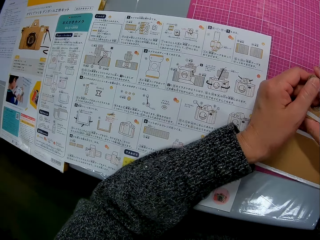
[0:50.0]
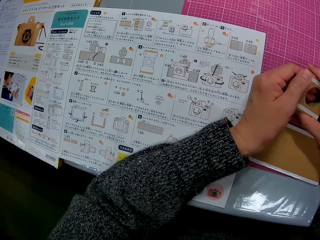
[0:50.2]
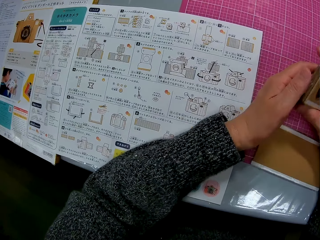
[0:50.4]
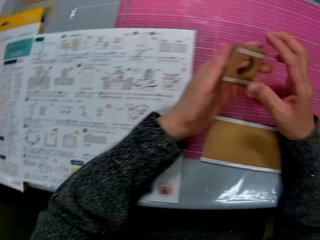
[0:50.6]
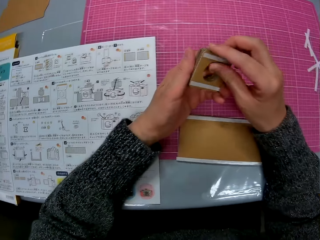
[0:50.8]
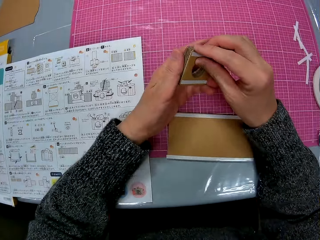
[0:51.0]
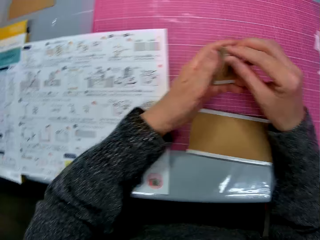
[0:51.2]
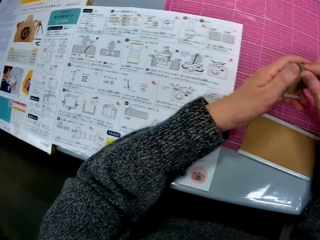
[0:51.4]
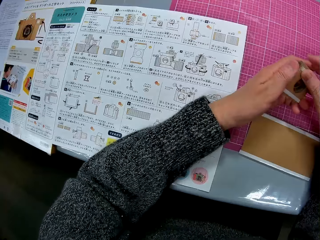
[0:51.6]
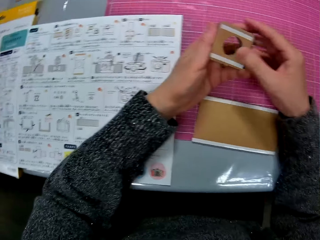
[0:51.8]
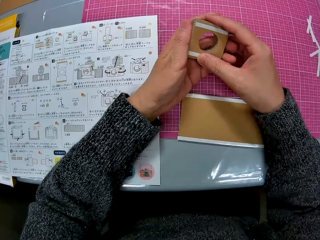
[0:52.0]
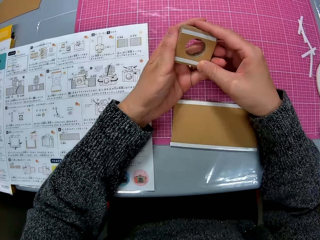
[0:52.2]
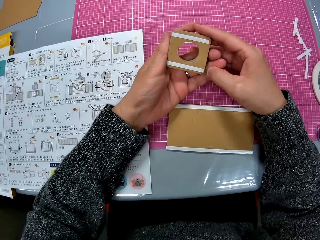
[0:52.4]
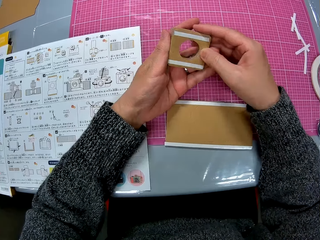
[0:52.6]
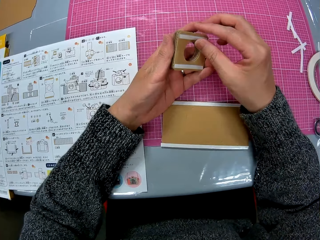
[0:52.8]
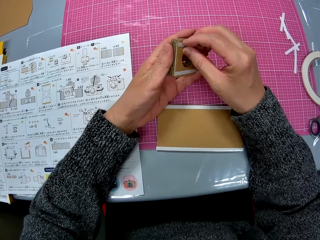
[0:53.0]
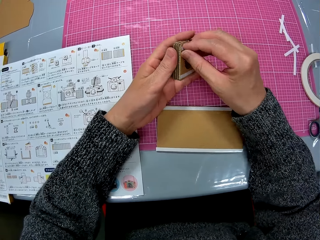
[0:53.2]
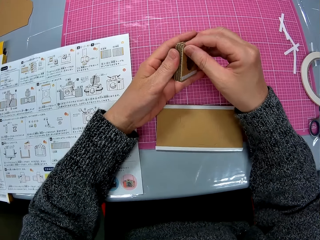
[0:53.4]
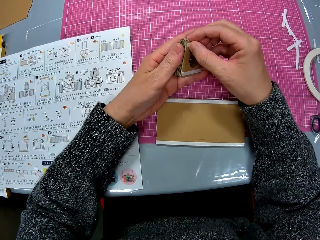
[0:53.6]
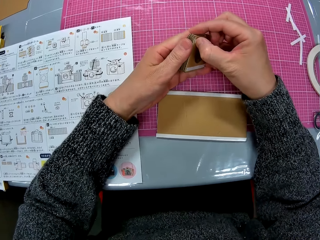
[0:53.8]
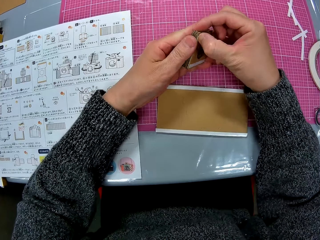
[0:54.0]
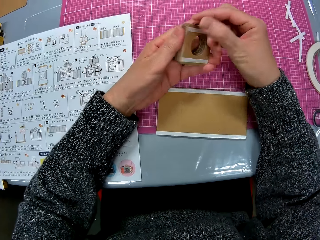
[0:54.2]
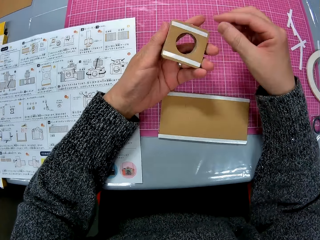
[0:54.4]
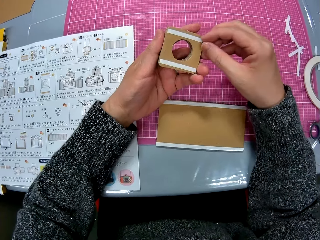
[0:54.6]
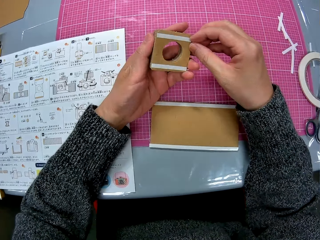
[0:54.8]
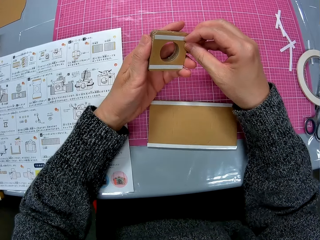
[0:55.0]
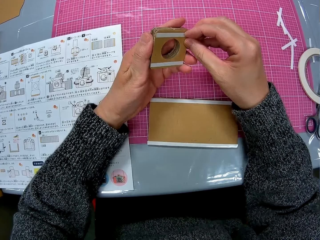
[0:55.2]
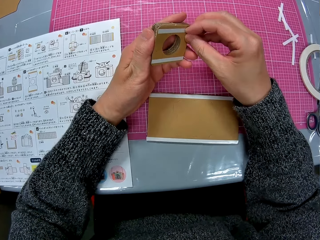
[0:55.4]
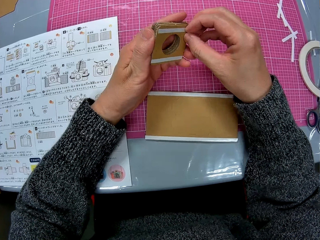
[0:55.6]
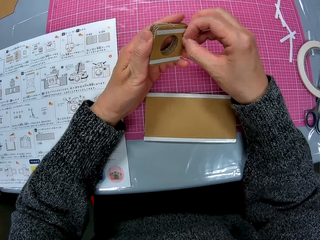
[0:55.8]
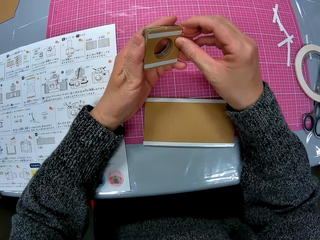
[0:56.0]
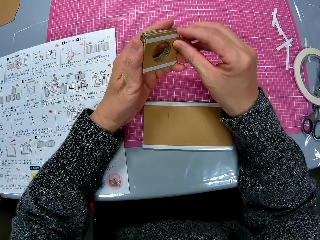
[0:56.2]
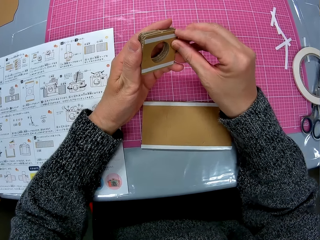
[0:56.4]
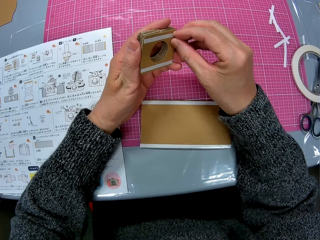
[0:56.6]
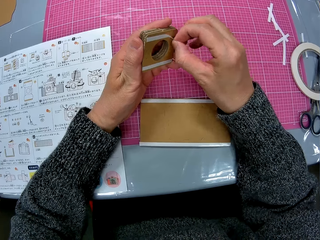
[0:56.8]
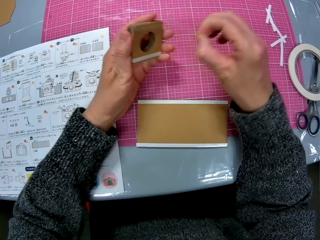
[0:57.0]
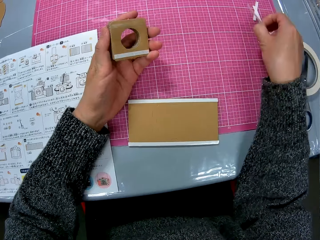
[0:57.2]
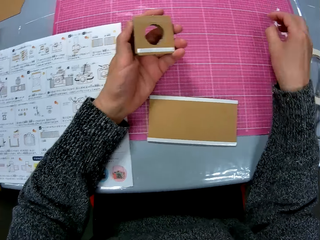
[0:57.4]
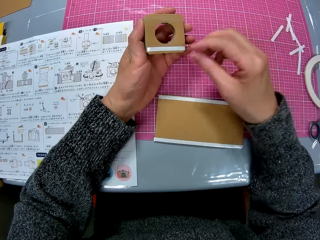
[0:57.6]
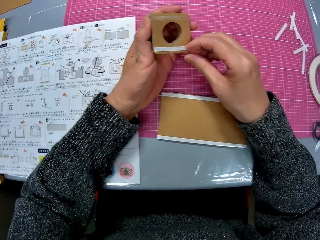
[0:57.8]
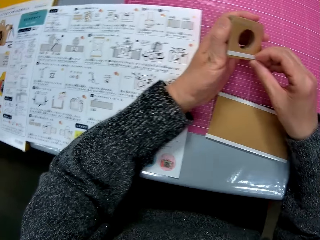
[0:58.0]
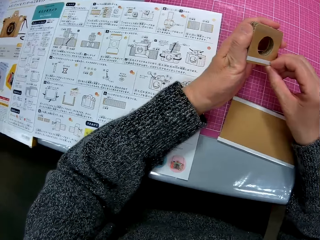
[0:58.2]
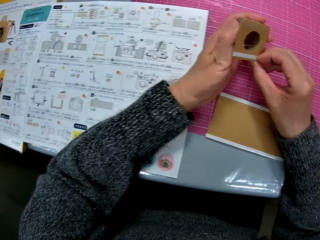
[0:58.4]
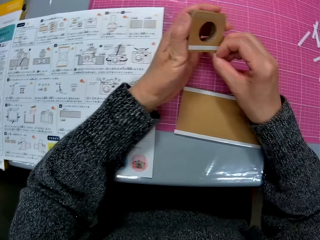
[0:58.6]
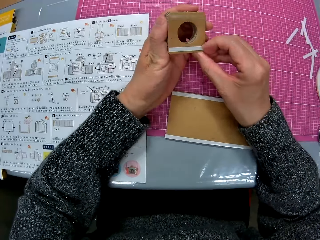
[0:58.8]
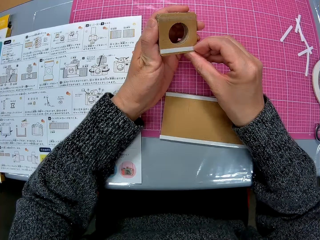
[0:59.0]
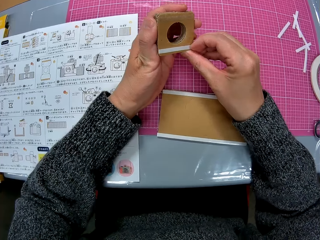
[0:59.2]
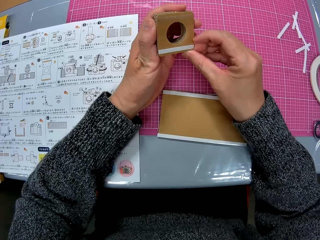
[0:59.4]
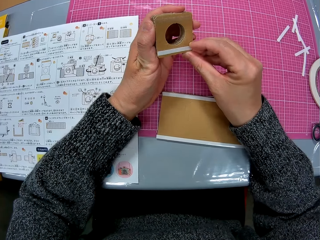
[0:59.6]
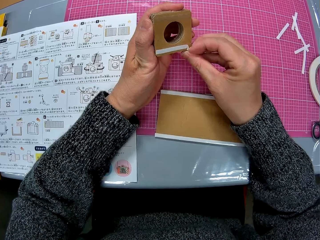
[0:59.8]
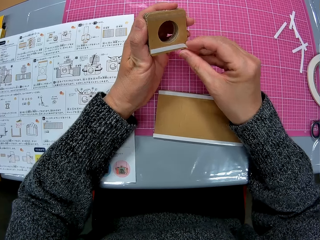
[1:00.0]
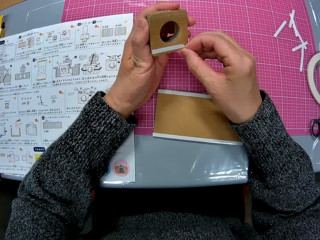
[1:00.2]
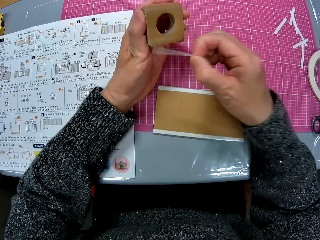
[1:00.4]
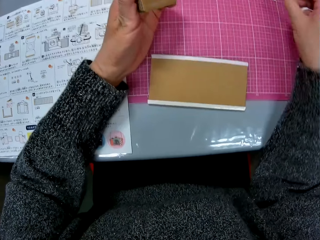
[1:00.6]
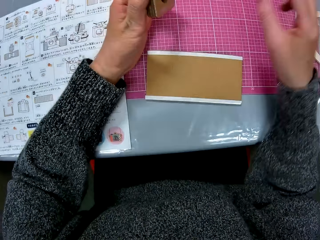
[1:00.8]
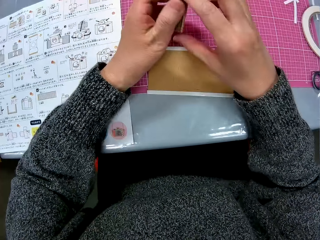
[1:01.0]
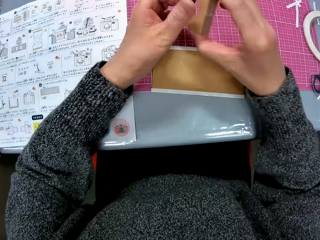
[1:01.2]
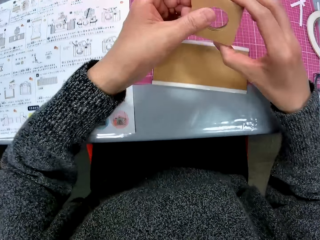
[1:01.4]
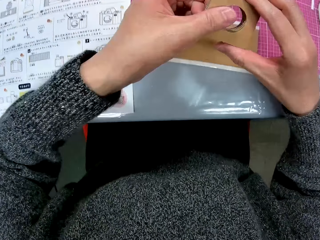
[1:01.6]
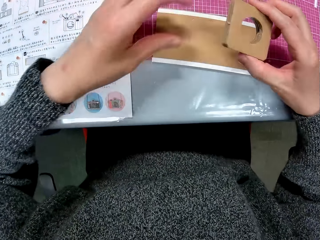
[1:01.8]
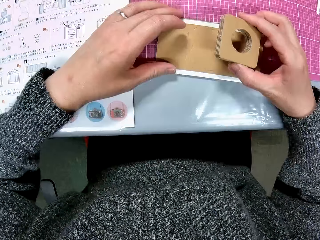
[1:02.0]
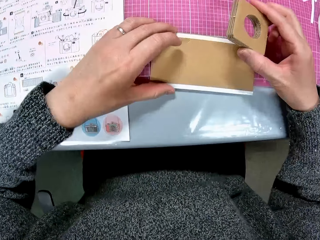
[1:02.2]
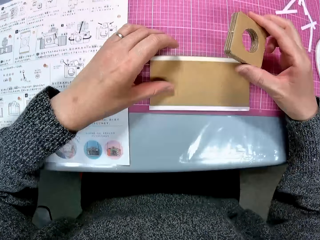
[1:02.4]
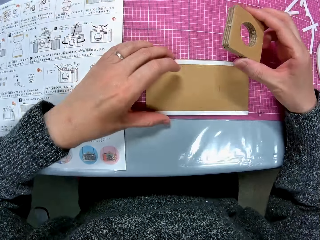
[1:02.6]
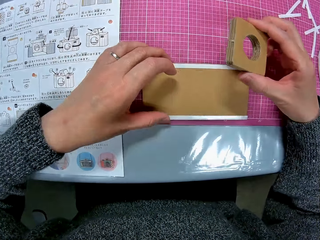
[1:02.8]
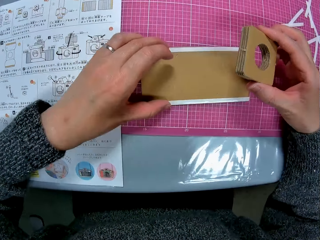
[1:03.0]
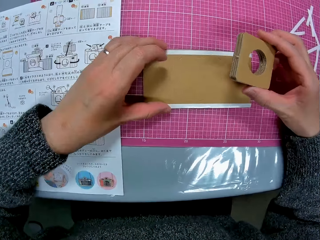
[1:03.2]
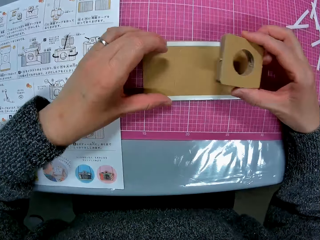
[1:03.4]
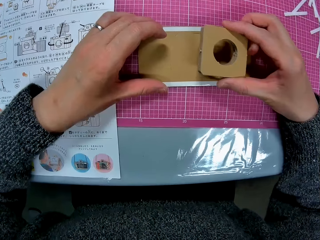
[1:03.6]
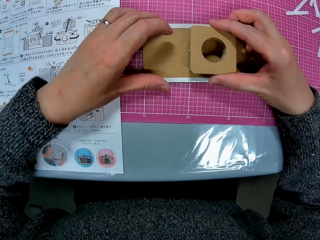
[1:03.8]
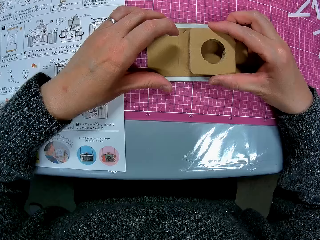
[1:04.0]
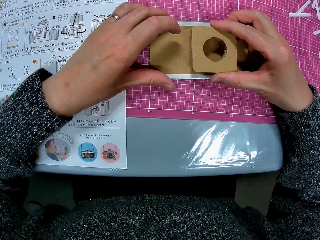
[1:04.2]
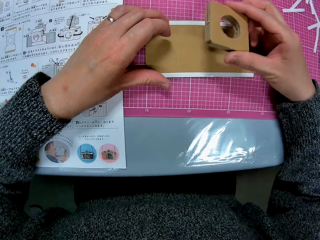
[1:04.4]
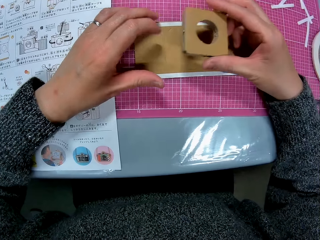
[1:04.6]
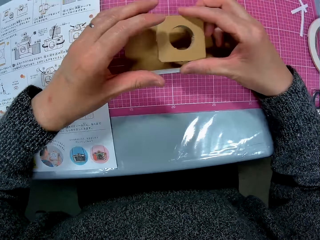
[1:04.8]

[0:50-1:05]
The camera wearer presses the tape on the cardboard paper model. They peel off the tape from the wood. They drop the peeled tape on the table. They peel off the tape from the wood again. They drop the peeled tape on the table again. They hold the square cardboard. They press the small shaped cardboard on the flat cardboard on the table. They put the square cardboard on the other cardboard.

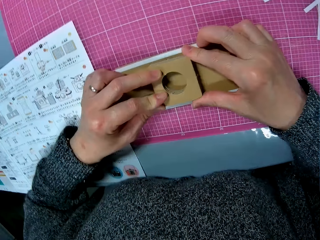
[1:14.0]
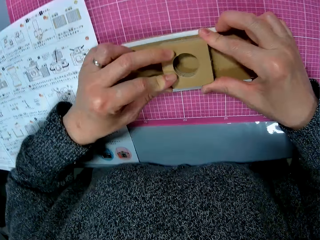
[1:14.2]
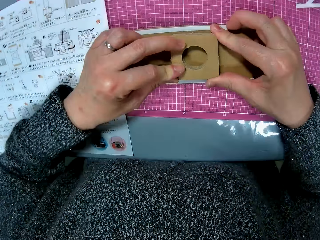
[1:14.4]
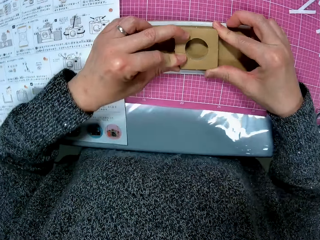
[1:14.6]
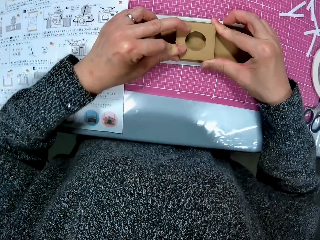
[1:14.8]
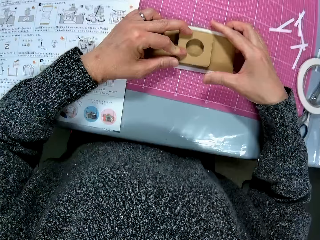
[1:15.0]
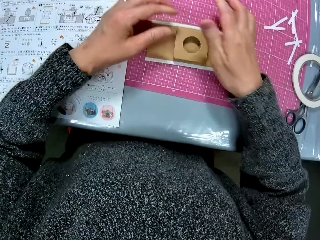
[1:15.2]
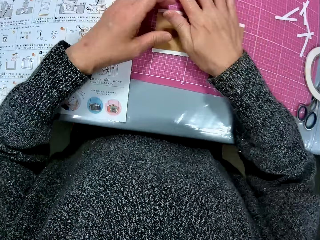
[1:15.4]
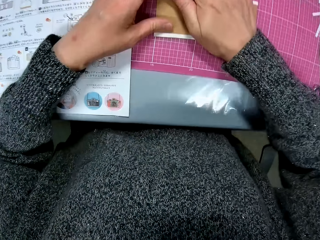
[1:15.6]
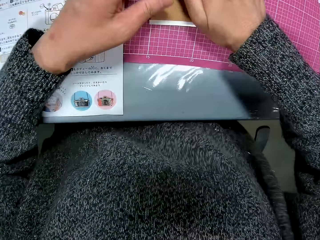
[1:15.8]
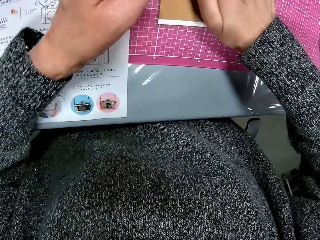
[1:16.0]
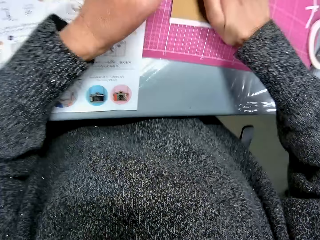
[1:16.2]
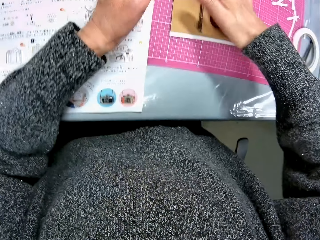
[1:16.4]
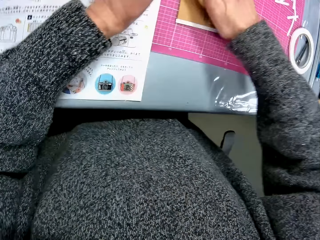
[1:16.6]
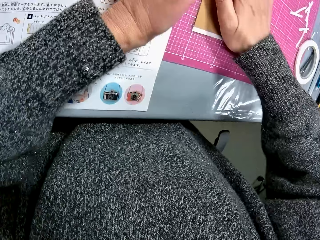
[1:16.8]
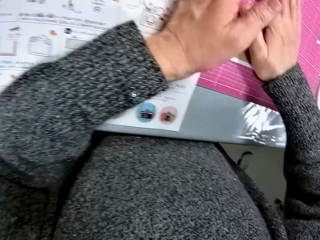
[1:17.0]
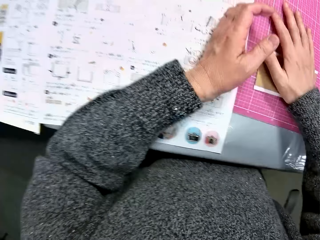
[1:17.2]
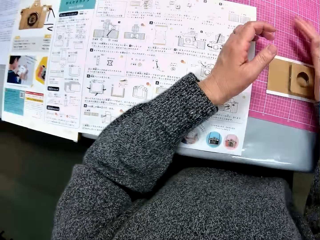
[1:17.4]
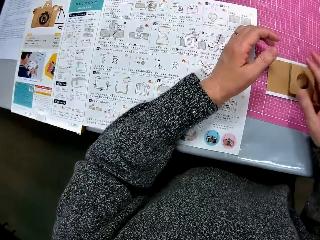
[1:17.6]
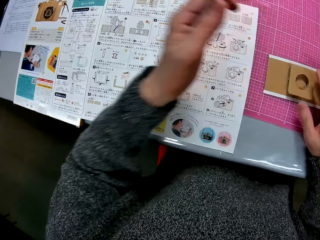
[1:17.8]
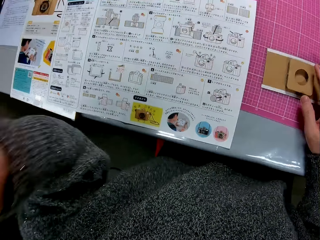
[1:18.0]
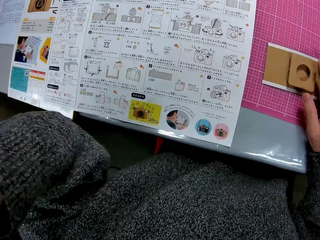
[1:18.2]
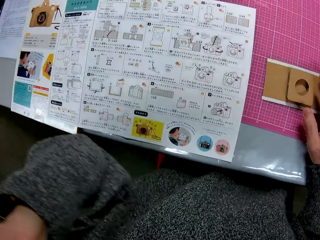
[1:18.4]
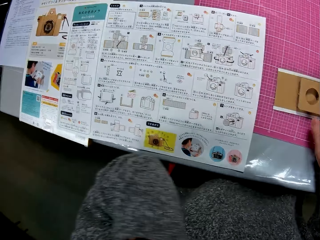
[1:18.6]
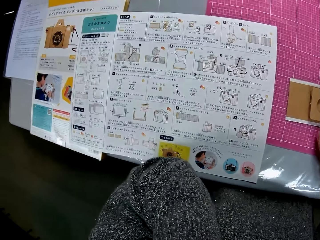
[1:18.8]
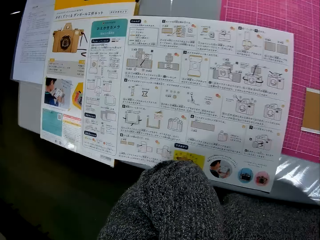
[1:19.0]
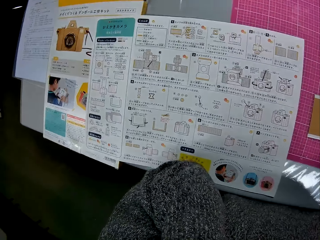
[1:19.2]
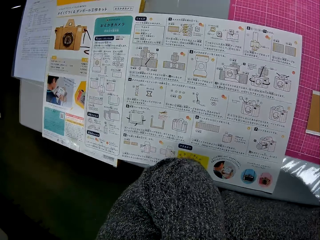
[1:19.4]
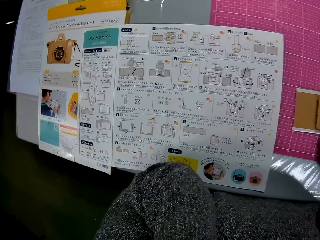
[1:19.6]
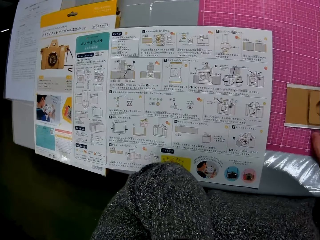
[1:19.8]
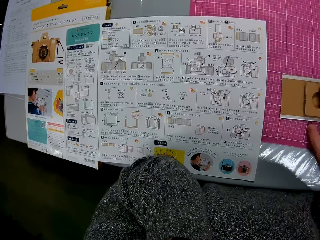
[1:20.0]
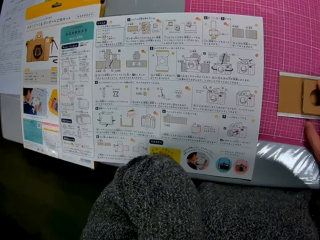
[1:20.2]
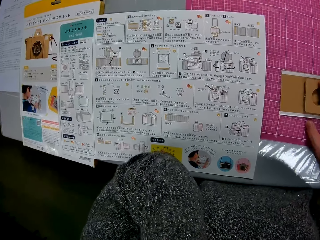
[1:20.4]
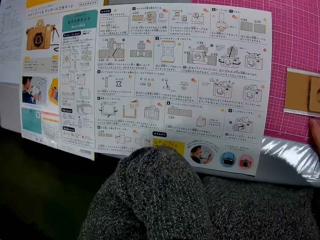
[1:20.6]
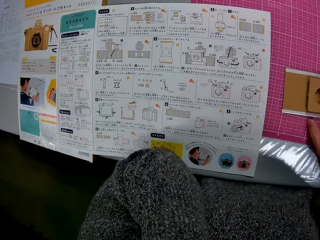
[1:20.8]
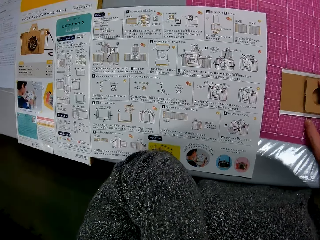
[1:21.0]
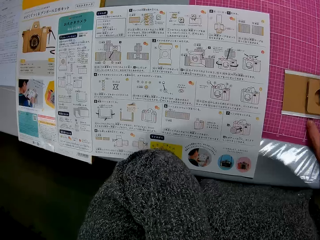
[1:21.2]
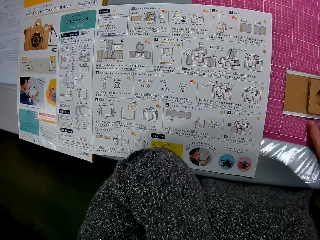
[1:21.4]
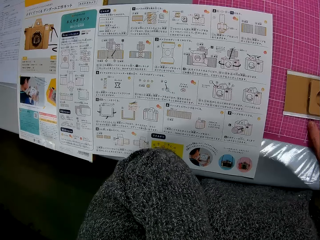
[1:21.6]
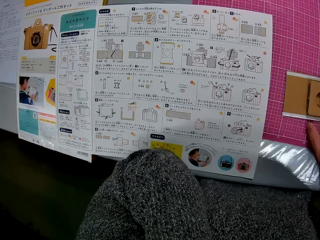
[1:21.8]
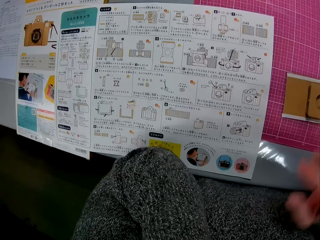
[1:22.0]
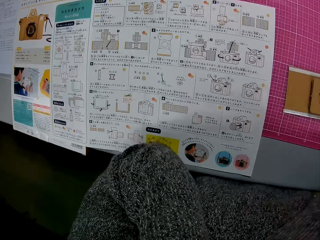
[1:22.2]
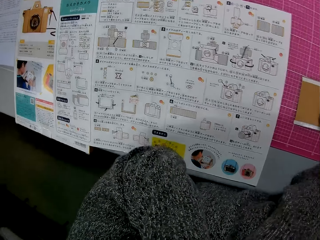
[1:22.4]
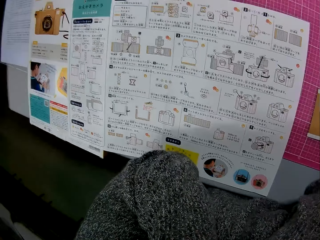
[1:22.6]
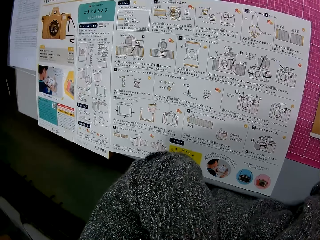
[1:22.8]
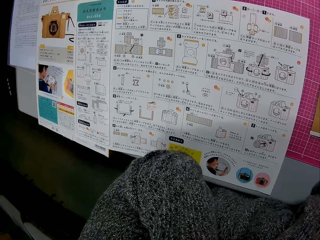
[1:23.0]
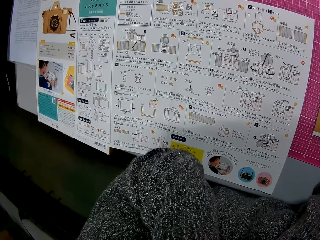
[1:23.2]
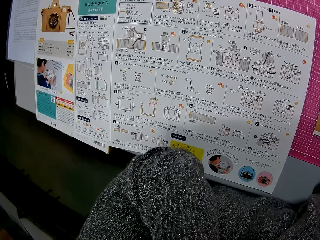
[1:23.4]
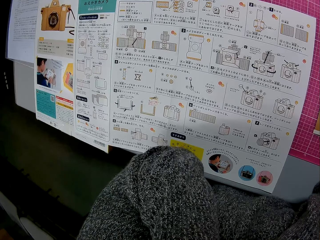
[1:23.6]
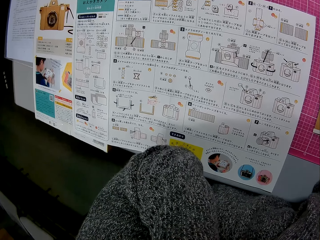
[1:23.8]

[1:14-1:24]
The camera wearer presses the square cardboard on the other cardboard. She holds something with her left hand. She raises her left hand to the camera. She looks at the paper on the table. She holds something with her right hand. She places her hands under her chin.
